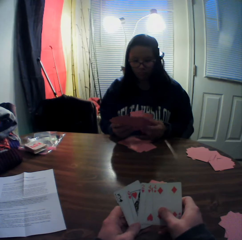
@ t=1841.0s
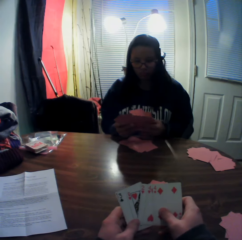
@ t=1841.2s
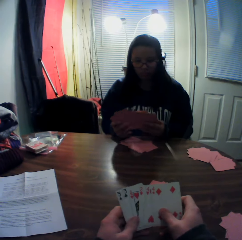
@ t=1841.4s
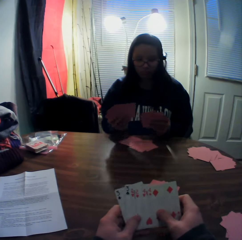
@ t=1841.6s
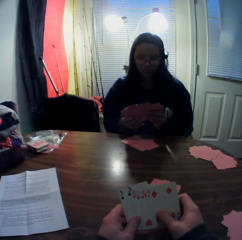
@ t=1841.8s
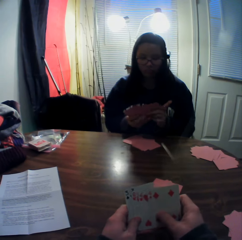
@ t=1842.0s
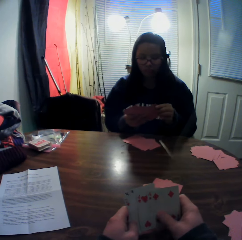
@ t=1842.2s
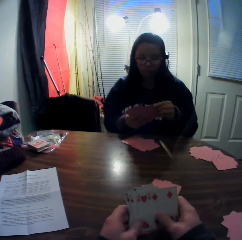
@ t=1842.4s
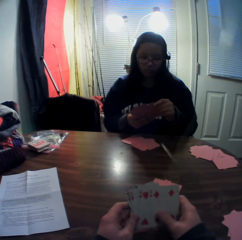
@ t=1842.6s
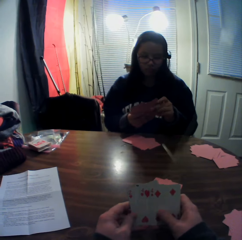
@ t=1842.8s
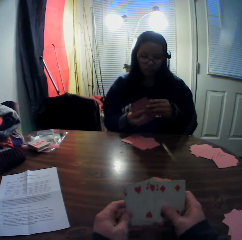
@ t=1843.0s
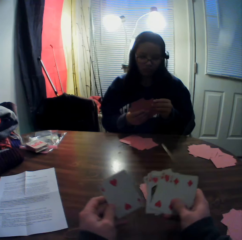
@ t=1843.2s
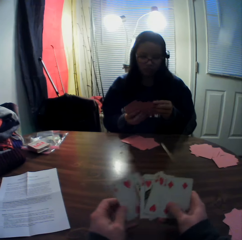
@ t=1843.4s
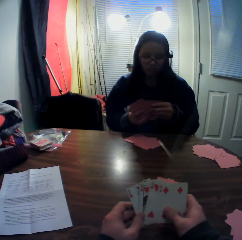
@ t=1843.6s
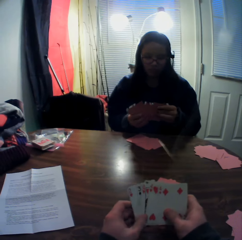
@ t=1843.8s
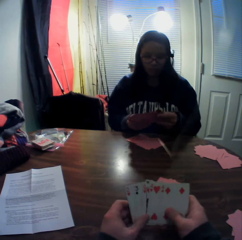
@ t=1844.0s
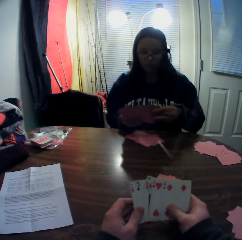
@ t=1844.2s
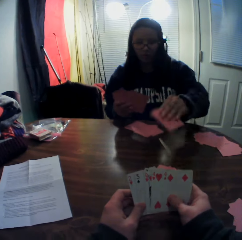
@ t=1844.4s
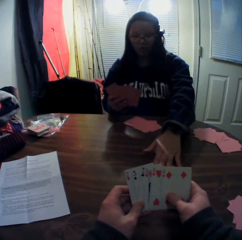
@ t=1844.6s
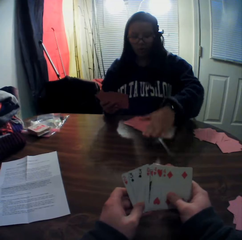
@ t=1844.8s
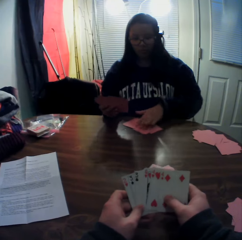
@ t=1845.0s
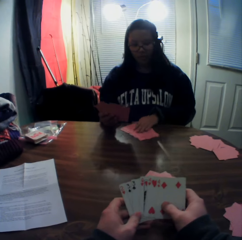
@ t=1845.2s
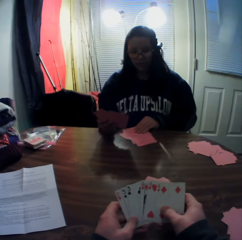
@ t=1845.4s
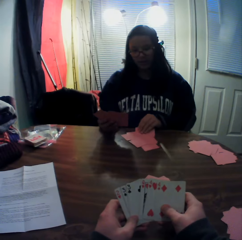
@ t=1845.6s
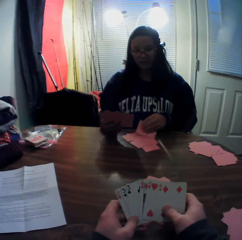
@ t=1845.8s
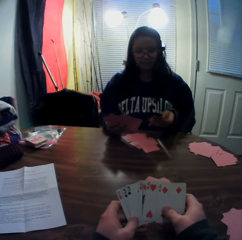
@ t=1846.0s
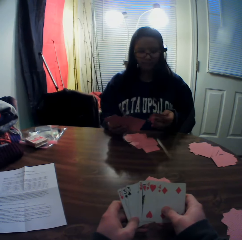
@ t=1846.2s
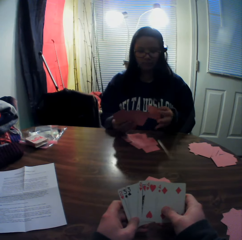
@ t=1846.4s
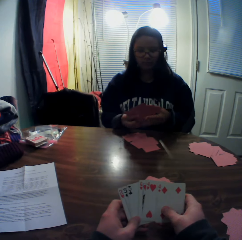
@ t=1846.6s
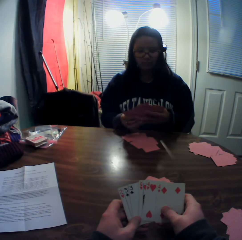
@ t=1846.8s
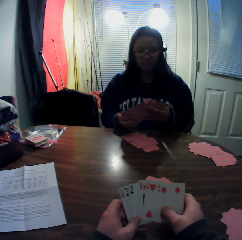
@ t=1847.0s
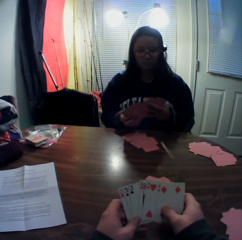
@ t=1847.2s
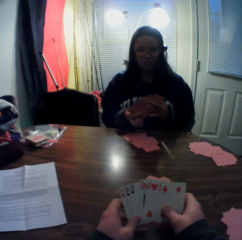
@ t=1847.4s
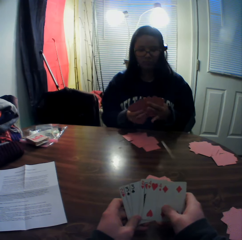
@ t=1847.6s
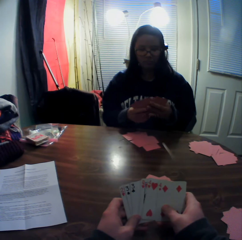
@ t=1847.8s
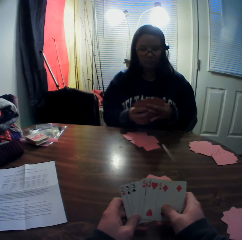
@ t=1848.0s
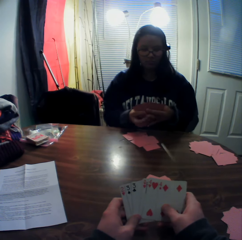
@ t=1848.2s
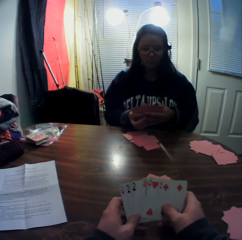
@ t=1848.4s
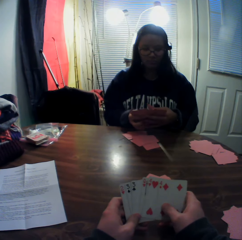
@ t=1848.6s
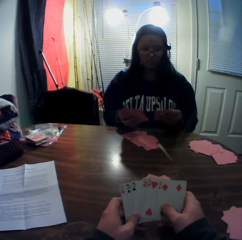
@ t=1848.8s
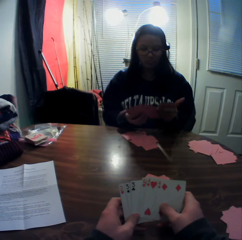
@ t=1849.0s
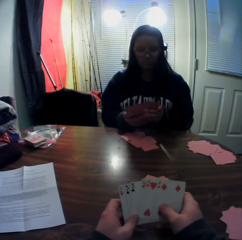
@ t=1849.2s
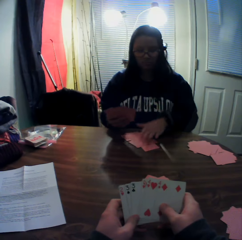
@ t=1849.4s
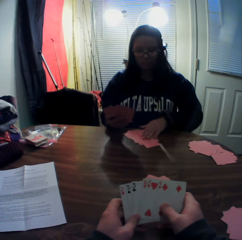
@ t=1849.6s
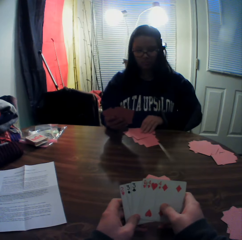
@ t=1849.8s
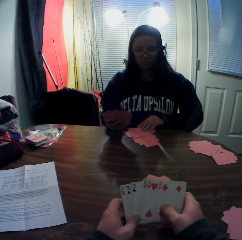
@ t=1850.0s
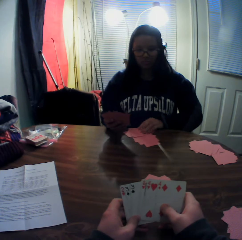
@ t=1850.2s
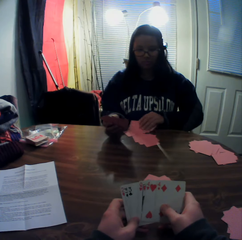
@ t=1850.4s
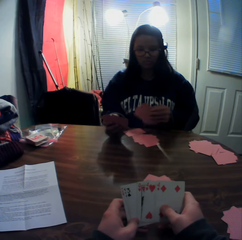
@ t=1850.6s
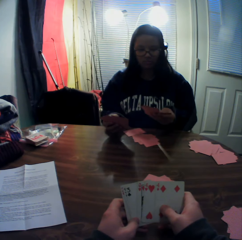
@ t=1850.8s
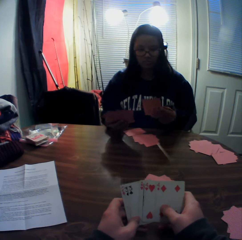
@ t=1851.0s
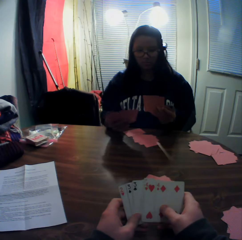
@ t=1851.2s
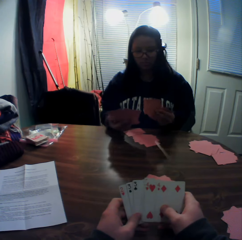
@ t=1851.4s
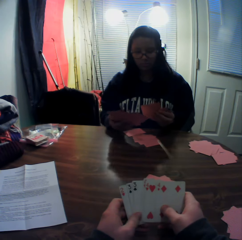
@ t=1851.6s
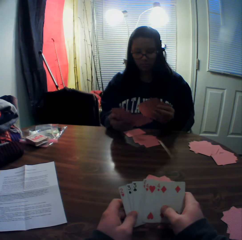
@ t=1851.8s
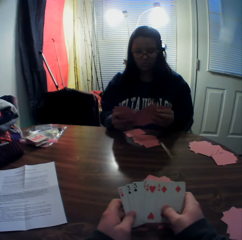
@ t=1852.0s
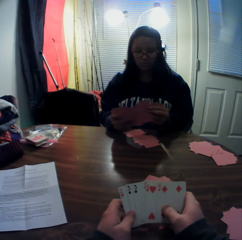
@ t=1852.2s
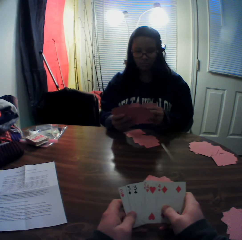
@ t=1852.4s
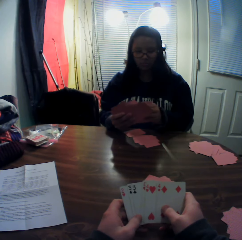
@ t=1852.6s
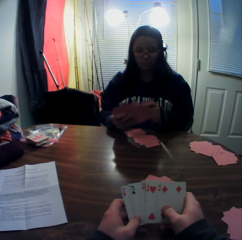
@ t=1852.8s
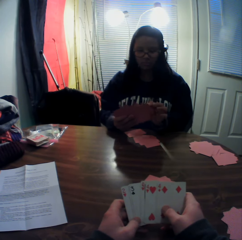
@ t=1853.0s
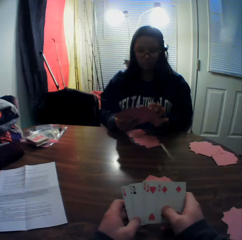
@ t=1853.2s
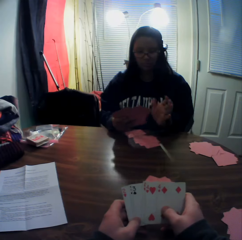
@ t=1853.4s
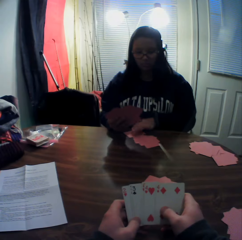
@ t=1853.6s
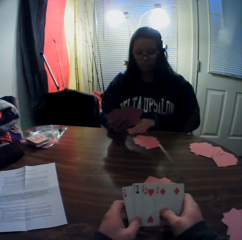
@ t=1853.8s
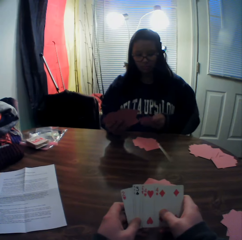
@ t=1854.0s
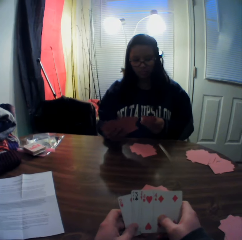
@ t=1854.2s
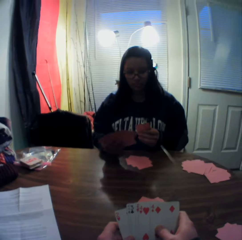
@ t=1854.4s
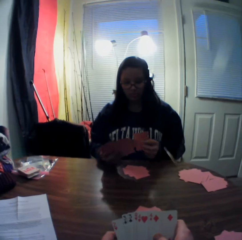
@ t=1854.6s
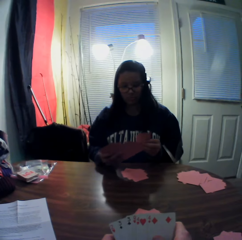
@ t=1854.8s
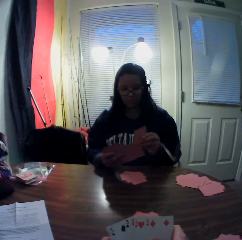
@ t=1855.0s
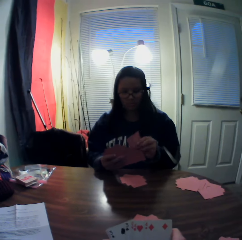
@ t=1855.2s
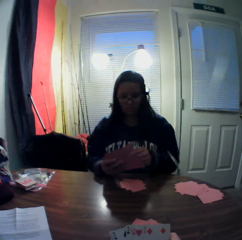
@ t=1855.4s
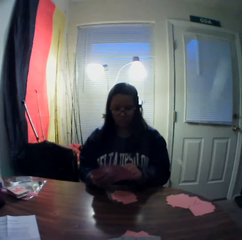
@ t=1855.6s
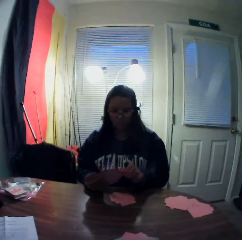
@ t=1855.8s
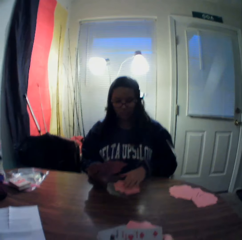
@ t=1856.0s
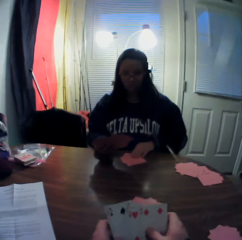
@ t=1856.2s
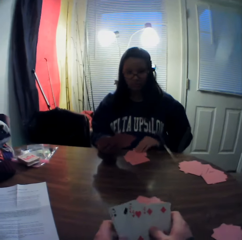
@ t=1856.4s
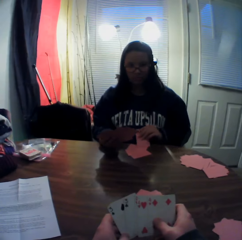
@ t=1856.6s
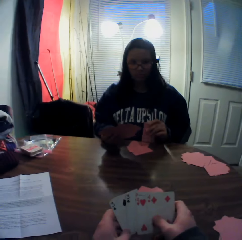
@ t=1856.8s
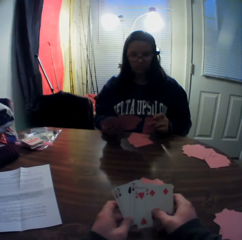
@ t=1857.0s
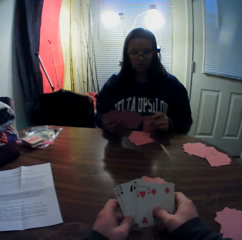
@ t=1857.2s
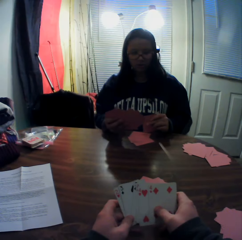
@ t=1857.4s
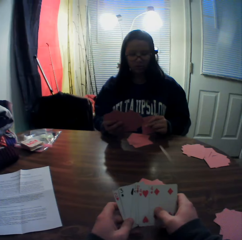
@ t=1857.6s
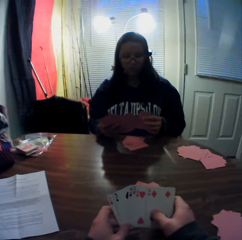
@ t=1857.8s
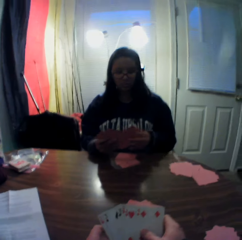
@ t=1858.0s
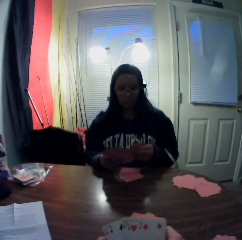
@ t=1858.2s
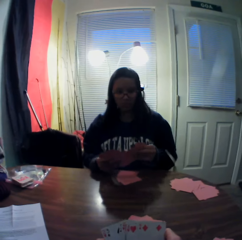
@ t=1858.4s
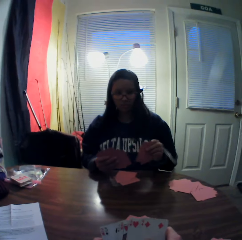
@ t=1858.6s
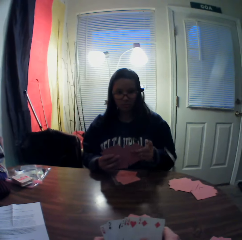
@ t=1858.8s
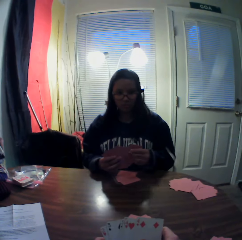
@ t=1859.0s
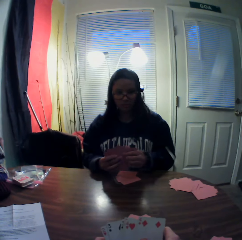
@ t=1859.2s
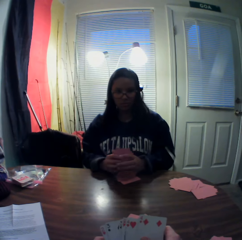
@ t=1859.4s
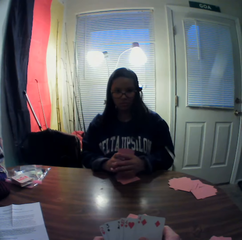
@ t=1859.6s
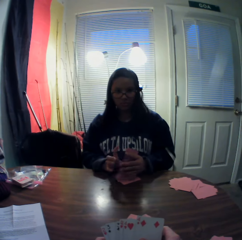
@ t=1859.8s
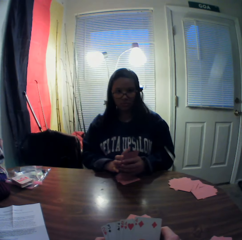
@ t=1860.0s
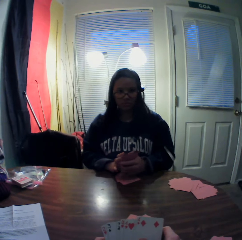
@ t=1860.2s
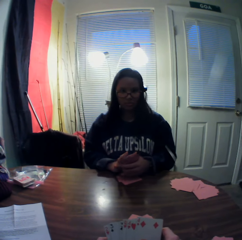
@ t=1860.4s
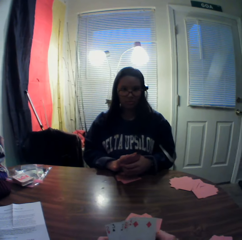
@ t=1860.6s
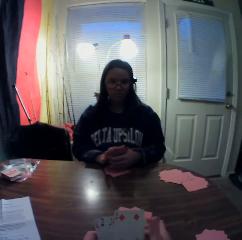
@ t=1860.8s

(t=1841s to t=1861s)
The woman adds the cards to the stack of cards in her hands. The woman picks a playing card from the stack of cards in her hands with her left hand. The woman places the card onto the table. The woman picks a card from the stack of cards on the table with her left hand. The woman holds the playing card. The woman adds the card to the stack of cards in her hands and flips through the stack of cards in her hands. The woman picks cards from the stack of cards on the table with her left hand. The woman adds the card to the stack of cards in her hands. The woman holds the playing card. The woman picks a card from the stack of cards on the table with her left hand. The woman holds the playing card. The woman adds the card to the stack of cards in her hands. The woman picks a card from the stack of cards on the table with her left hand. The woman adds the card to the stack of cards in her hands. The woman holds the playing card. The woman flips through the stack of cards in her hands.

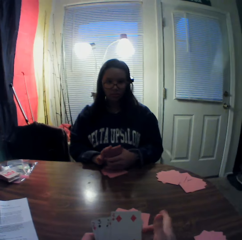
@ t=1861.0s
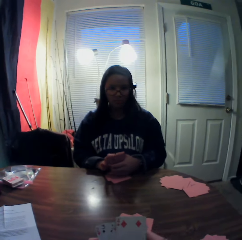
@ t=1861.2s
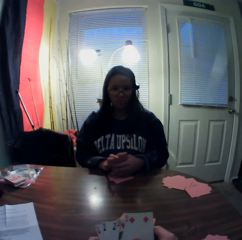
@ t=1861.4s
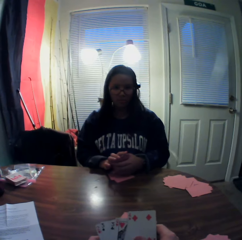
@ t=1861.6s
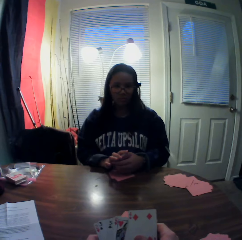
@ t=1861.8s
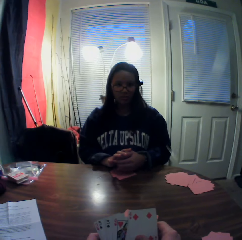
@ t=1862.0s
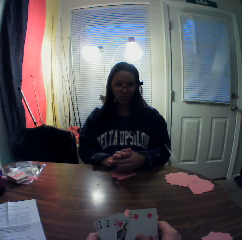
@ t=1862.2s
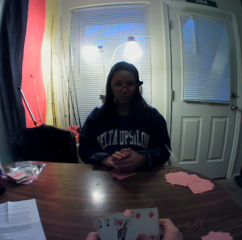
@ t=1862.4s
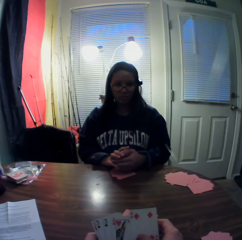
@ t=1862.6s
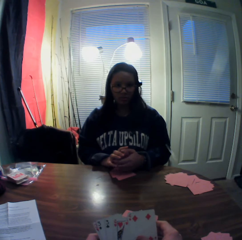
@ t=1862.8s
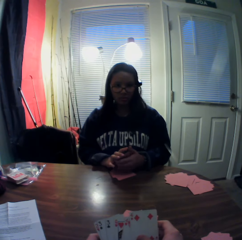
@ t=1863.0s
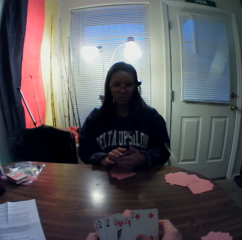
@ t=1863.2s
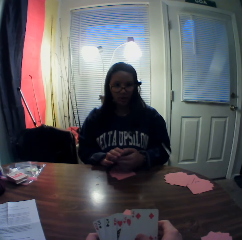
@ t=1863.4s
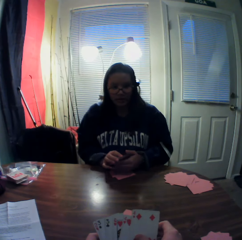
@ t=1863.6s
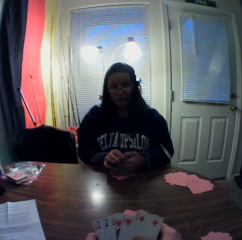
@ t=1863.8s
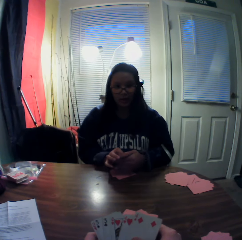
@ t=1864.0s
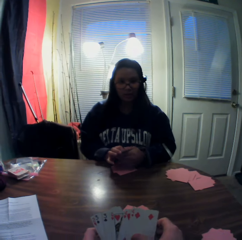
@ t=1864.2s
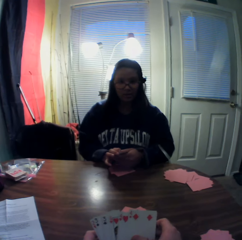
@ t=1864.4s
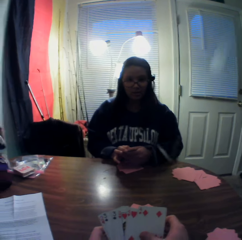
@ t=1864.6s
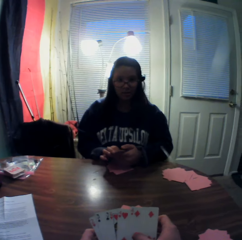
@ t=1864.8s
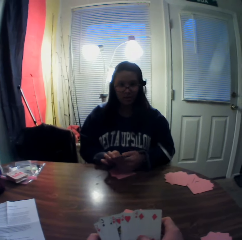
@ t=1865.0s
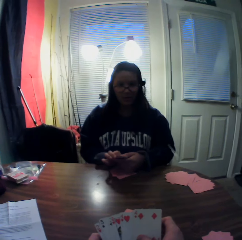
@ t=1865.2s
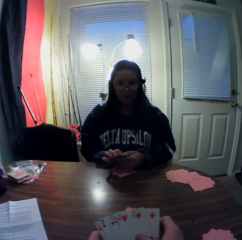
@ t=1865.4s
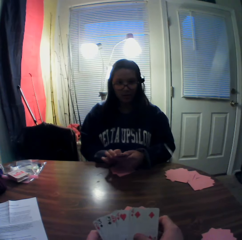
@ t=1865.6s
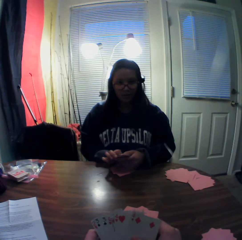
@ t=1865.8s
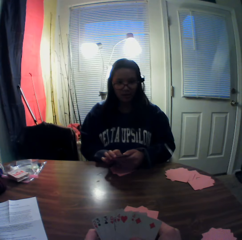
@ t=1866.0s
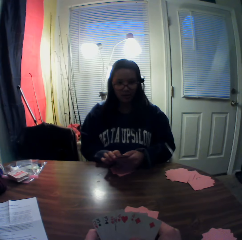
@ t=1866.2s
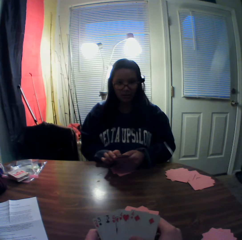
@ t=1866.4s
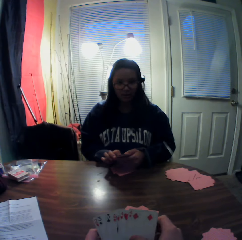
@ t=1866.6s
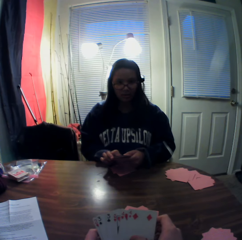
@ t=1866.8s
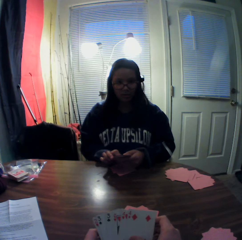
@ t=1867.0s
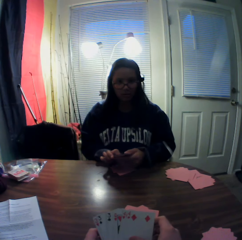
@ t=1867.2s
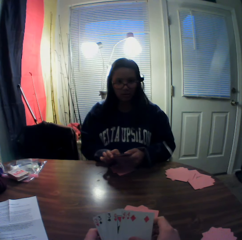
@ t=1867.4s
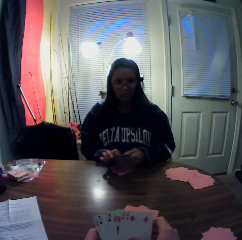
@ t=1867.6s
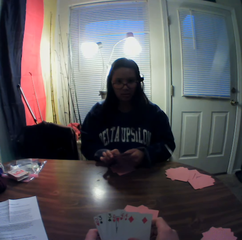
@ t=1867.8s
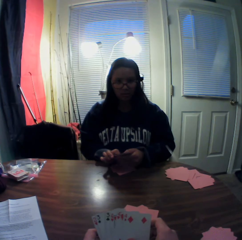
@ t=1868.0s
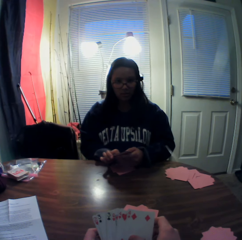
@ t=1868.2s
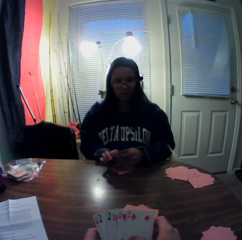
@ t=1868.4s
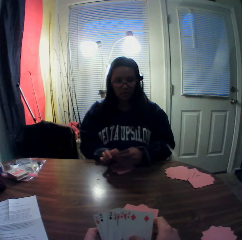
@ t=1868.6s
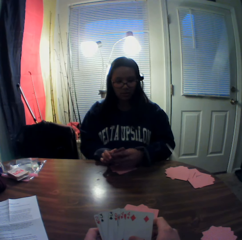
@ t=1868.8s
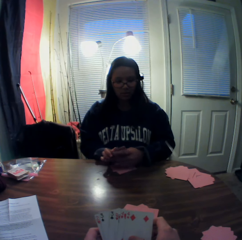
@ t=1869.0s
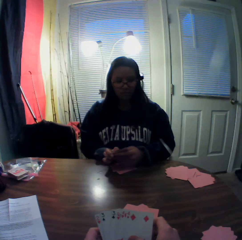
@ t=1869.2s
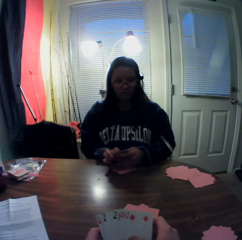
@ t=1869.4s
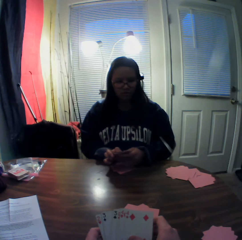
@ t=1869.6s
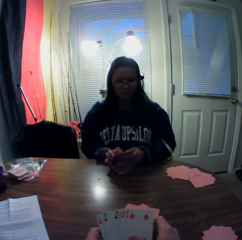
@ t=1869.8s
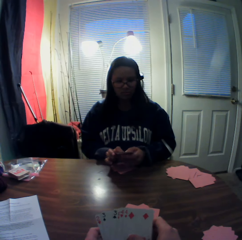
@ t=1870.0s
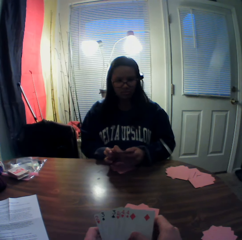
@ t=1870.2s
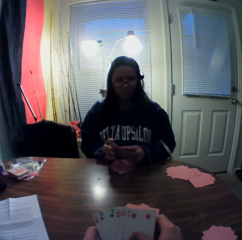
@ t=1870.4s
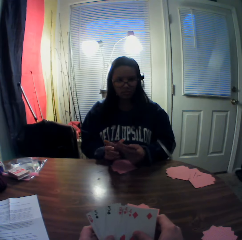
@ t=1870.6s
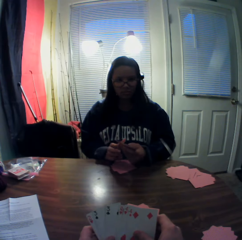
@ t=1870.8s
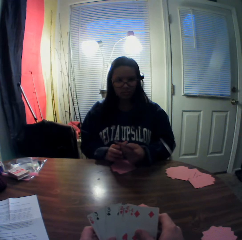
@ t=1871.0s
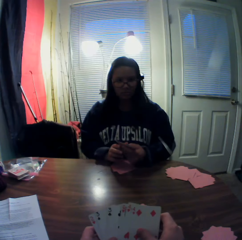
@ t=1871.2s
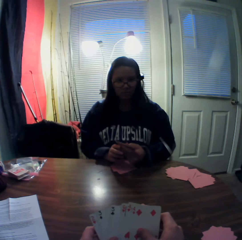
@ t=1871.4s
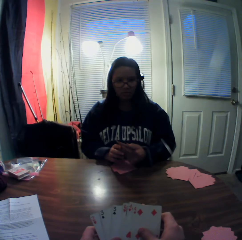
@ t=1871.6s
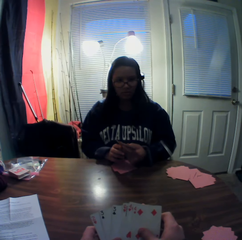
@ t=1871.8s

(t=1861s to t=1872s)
The woman interacts with the camera wearer.
